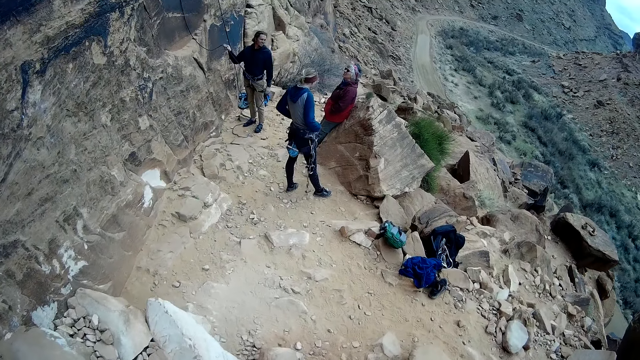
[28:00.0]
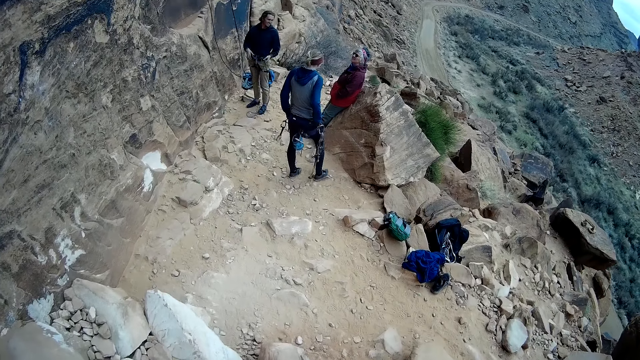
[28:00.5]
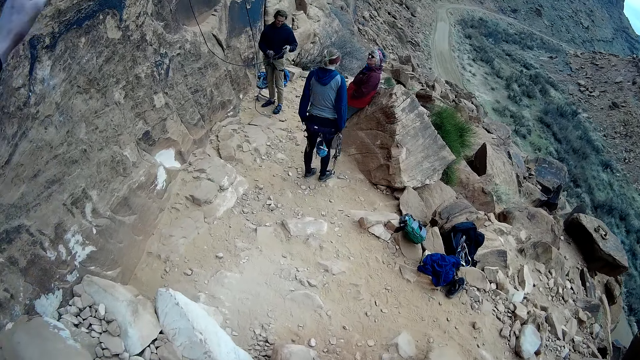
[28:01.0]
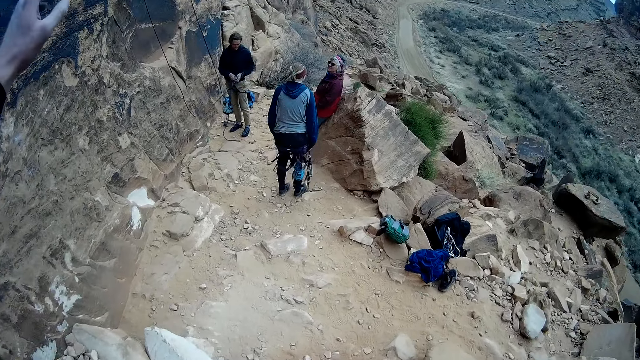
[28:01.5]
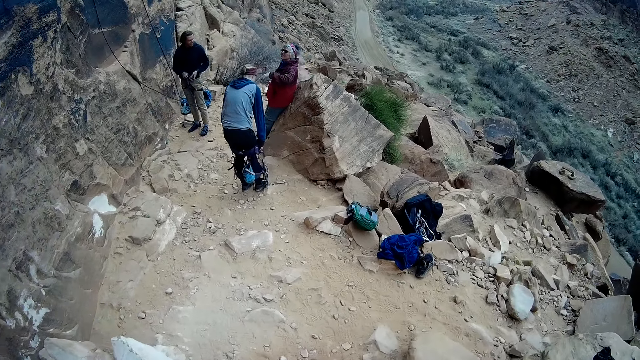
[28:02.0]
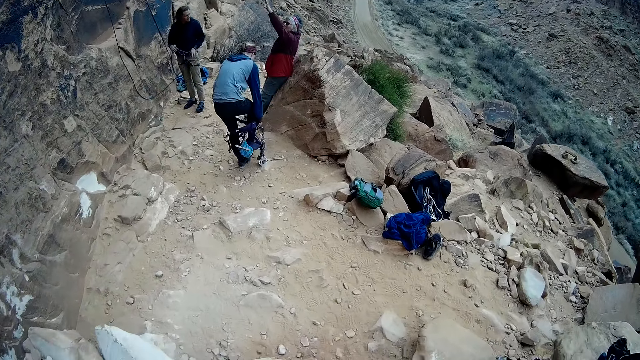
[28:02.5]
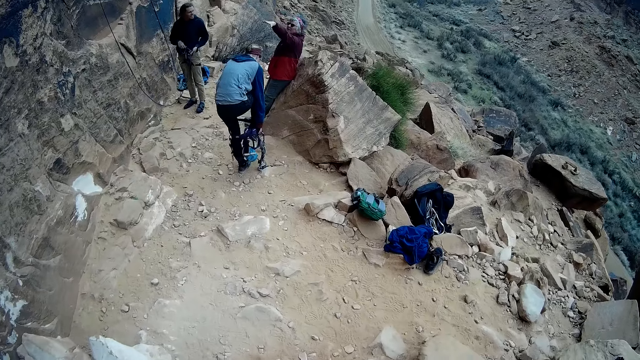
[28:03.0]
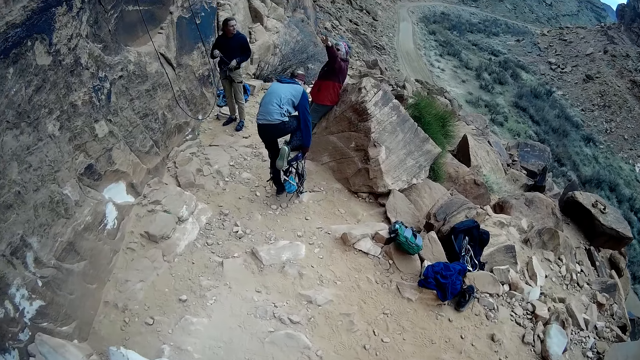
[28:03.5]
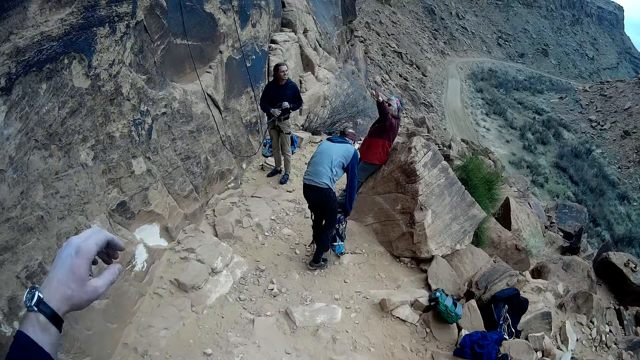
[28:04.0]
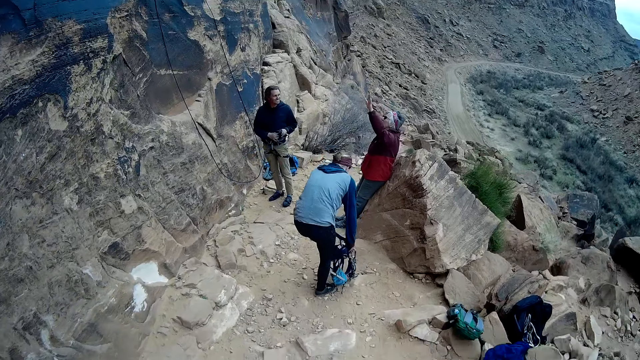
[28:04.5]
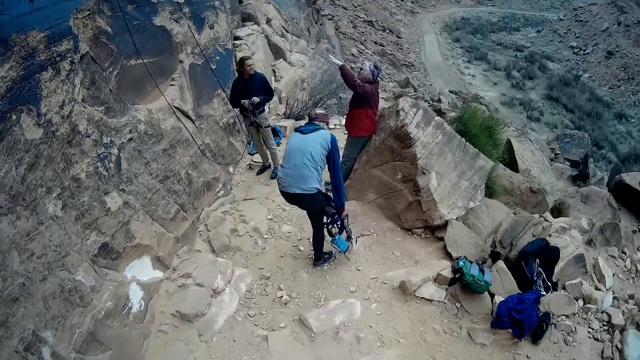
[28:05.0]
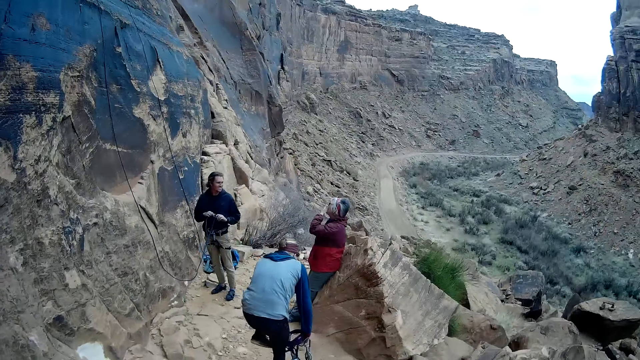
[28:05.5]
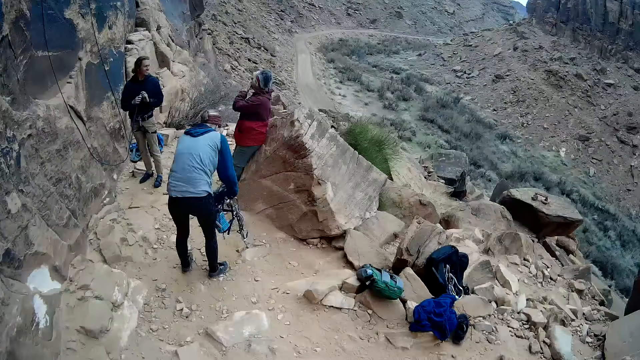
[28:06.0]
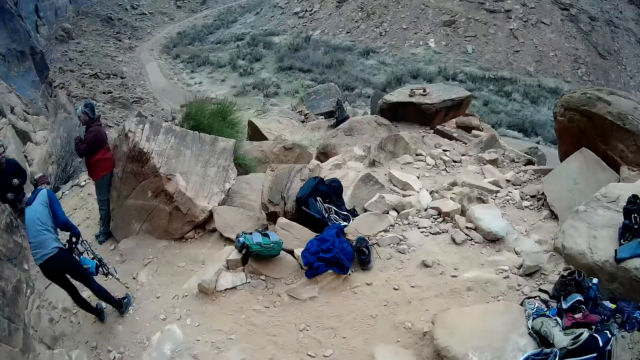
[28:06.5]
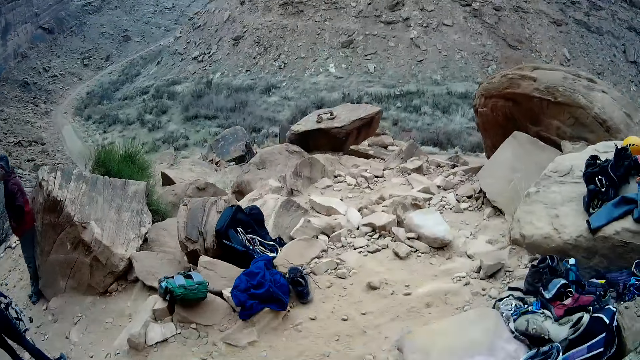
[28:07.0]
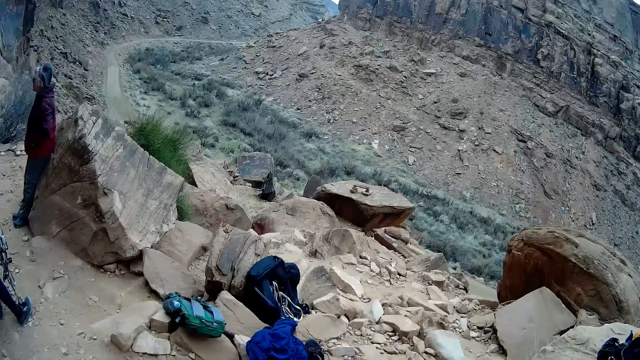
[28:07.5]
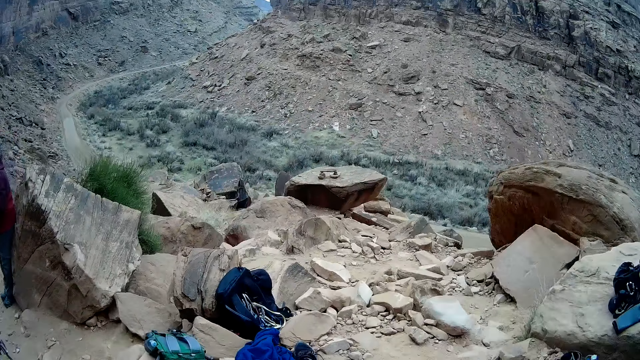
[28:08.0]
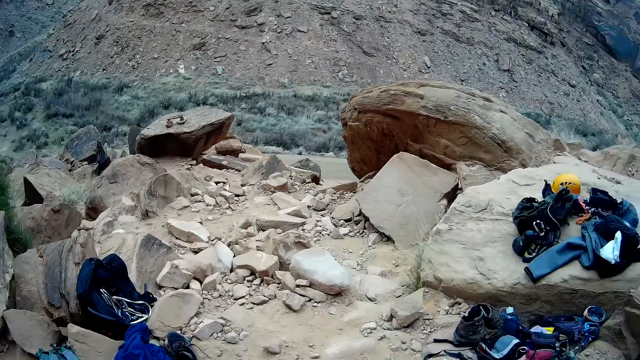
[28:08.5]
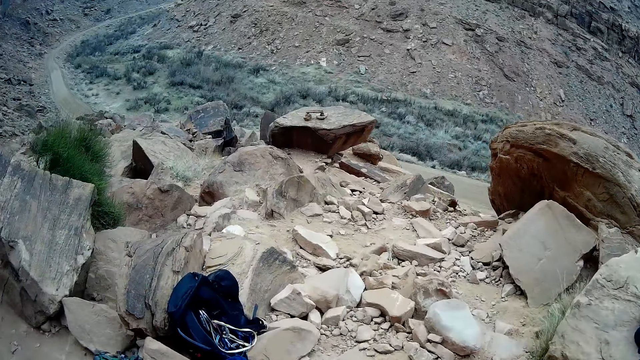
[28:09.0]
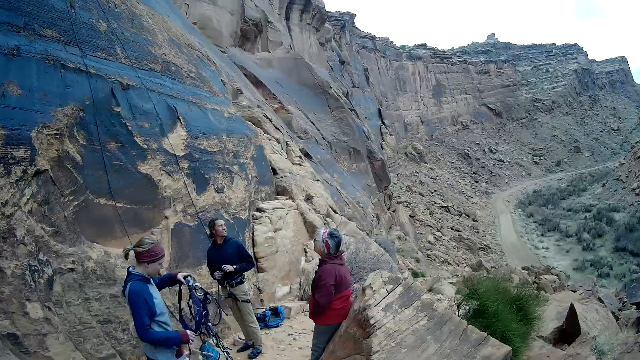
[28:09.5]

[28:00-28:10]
The camera wearer points. He raises his left hand. A woman takes off a harness from around her waist with both hands. The camera wearer lowers his left hand. He walks.

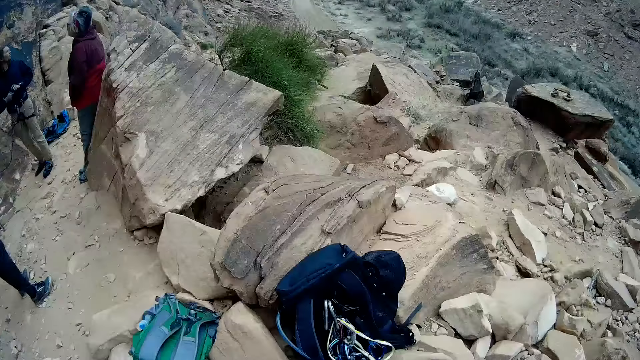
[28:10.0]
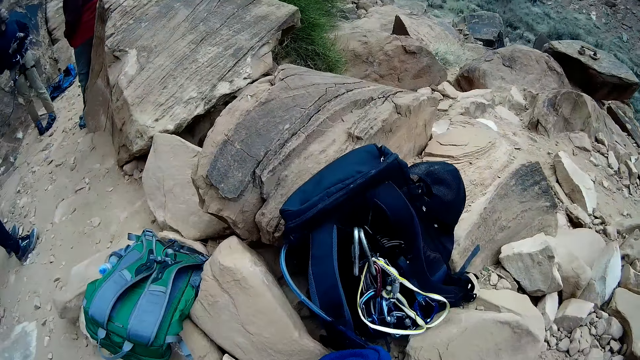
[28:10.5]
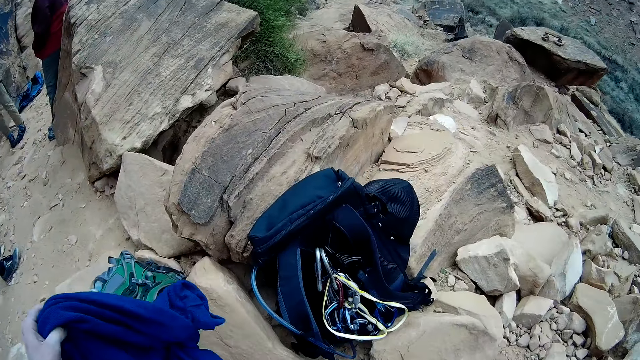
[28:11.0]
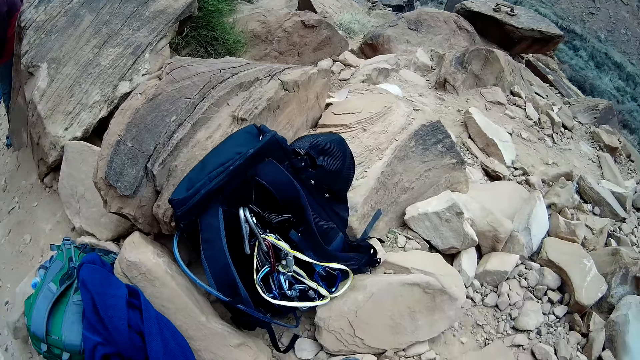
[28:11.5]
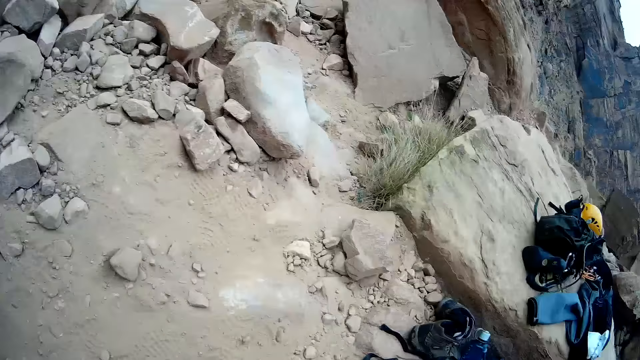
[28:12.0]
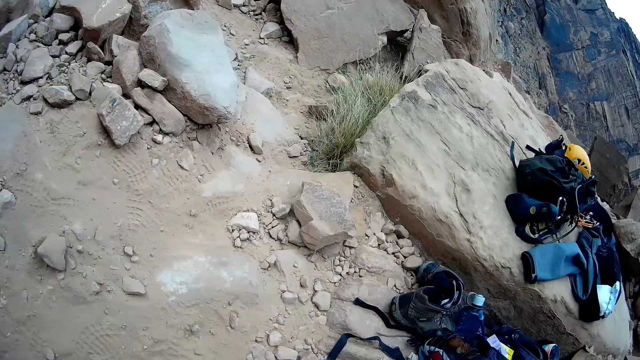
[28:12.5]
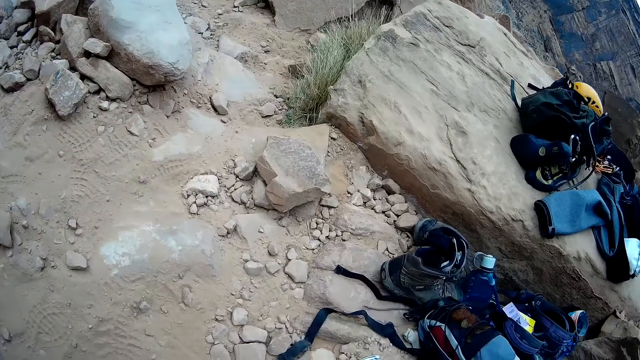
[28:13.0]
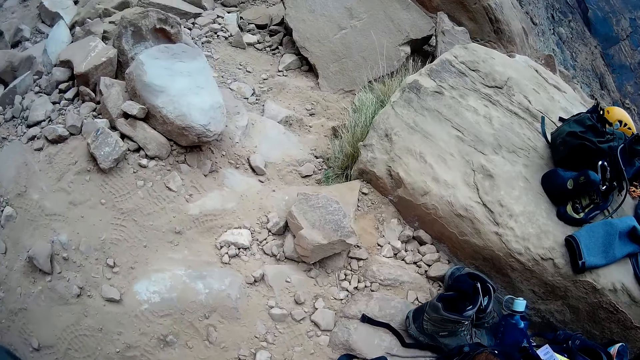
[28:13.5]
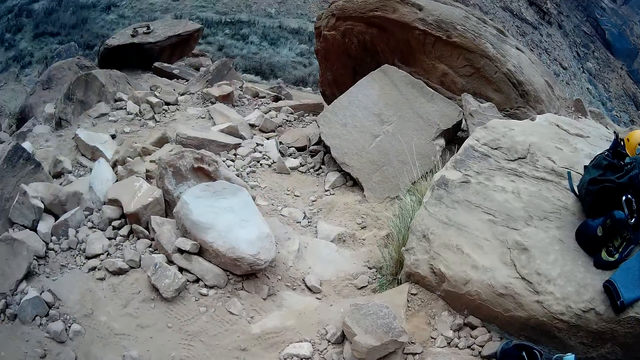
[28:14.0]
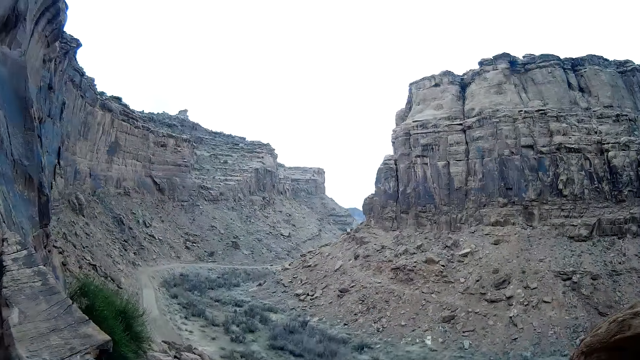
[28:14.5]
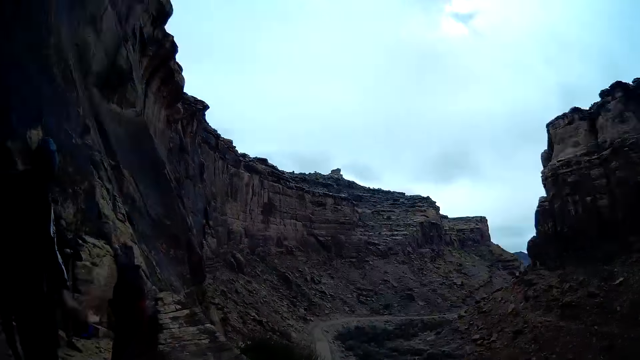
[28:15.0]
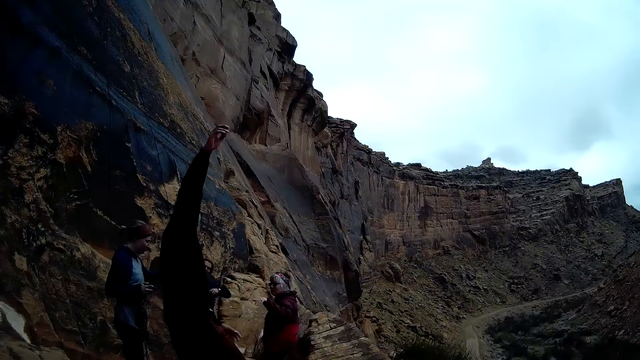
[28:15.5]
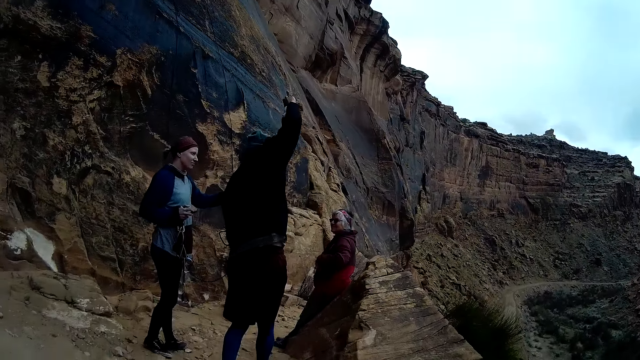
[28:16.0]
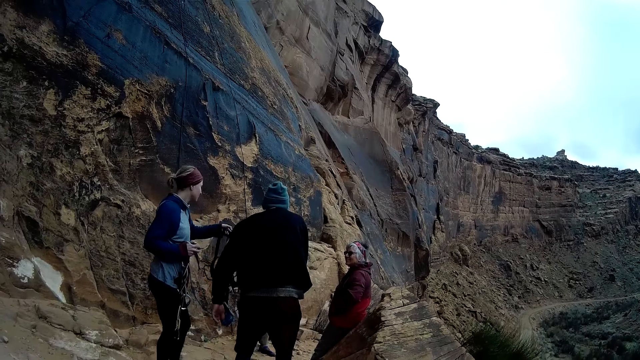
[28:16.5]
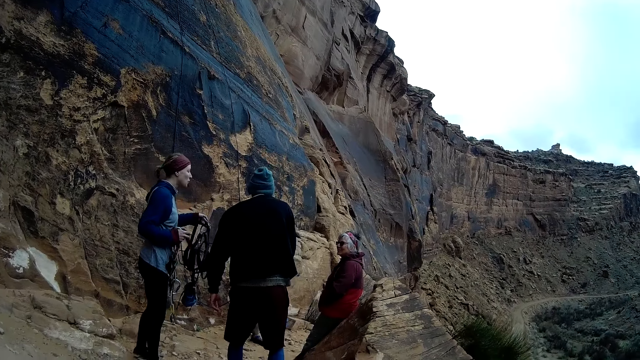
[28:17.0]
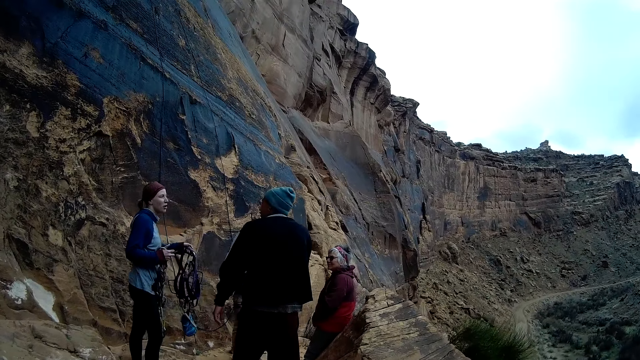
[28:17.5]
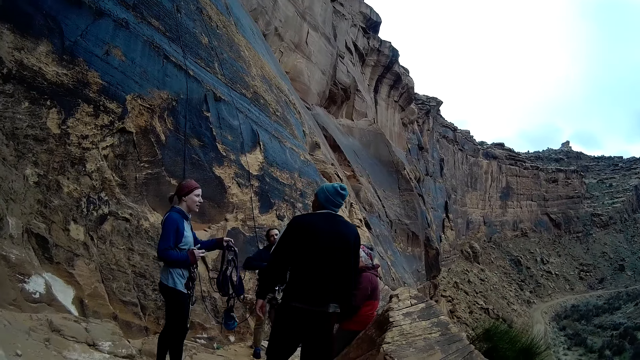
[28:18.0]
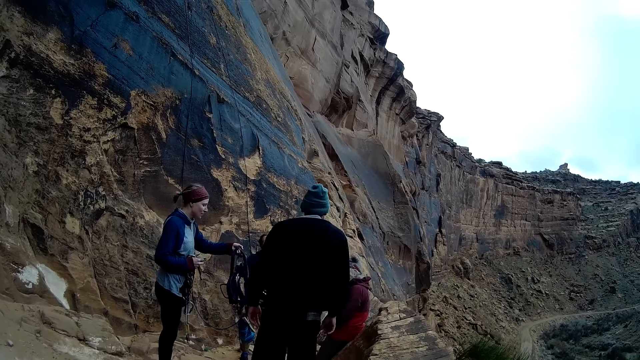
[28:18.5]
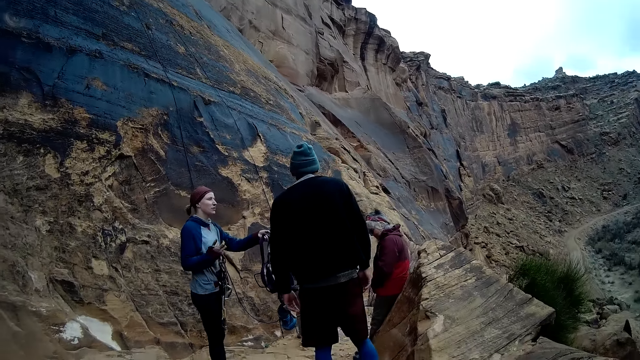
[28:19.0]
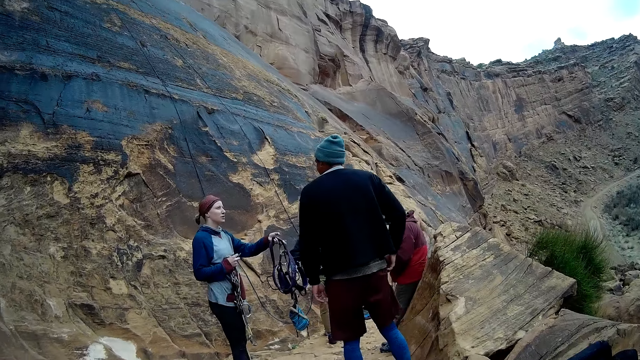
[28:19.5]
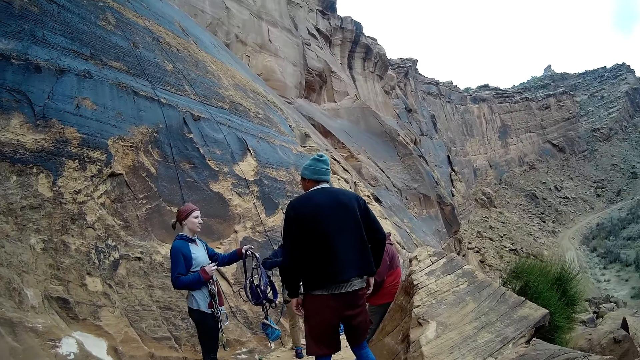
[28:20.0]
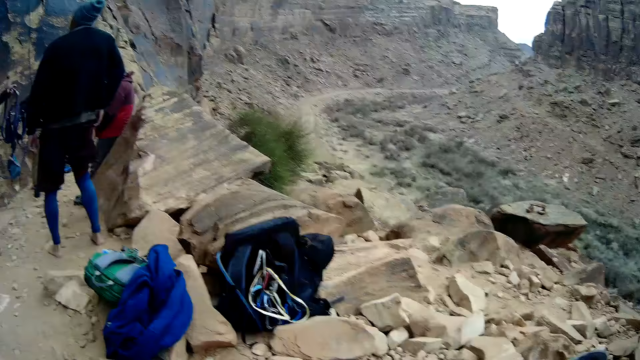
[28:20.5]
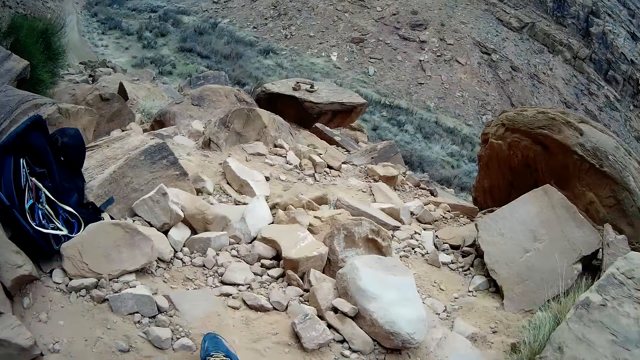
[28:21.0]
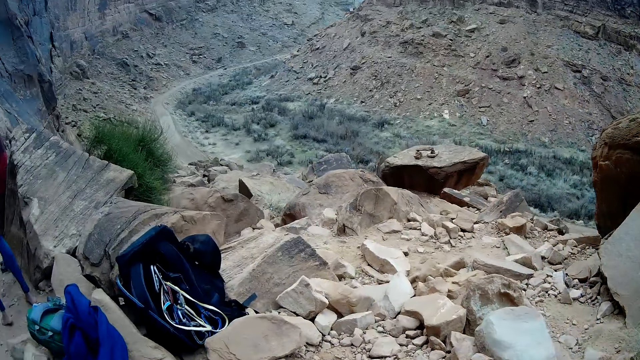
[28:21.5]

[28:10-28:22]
The camera wearer throws a piece of cloth with his left hand. He puts a jumper down. He looks around. The woman holds up the harness with her left hand.
